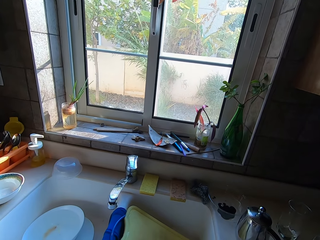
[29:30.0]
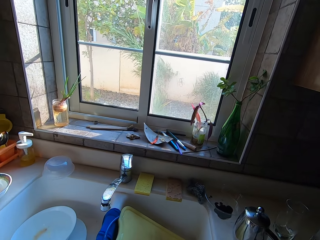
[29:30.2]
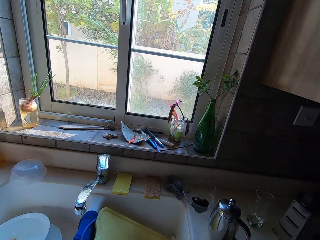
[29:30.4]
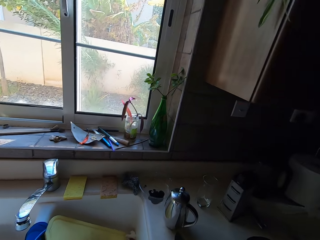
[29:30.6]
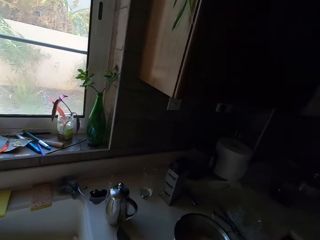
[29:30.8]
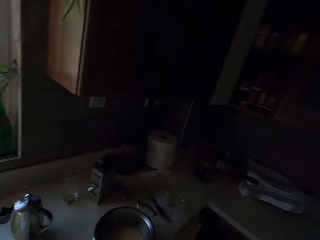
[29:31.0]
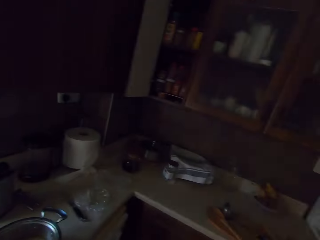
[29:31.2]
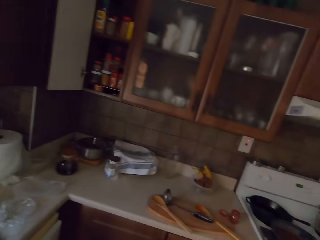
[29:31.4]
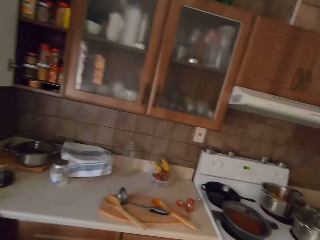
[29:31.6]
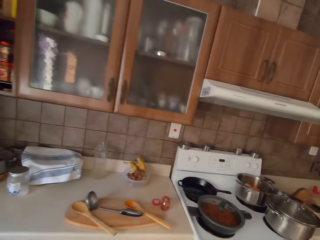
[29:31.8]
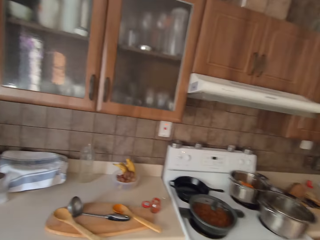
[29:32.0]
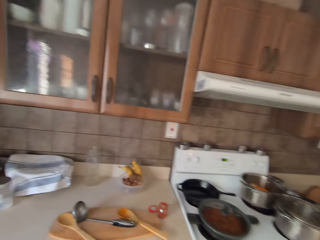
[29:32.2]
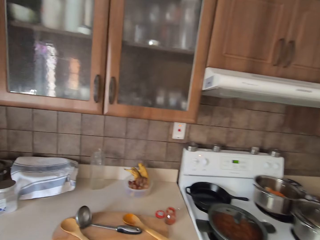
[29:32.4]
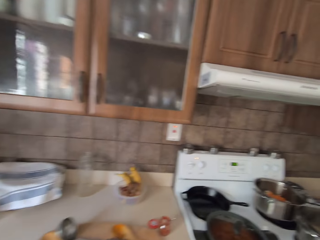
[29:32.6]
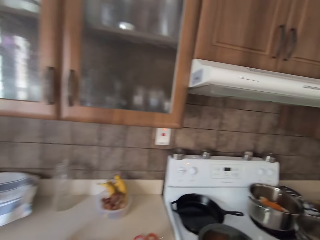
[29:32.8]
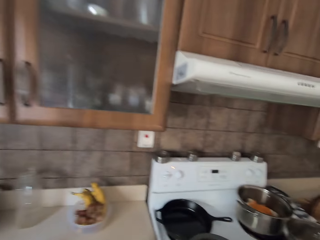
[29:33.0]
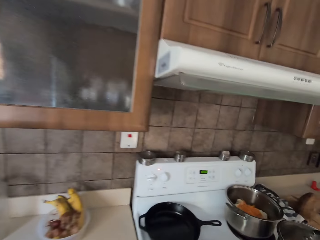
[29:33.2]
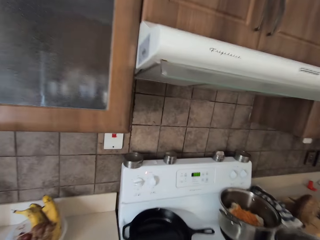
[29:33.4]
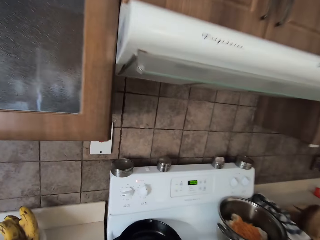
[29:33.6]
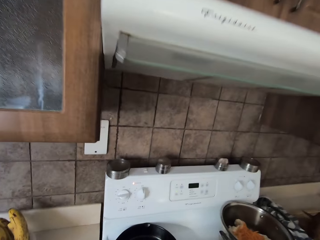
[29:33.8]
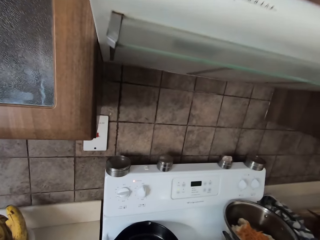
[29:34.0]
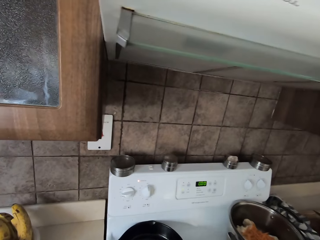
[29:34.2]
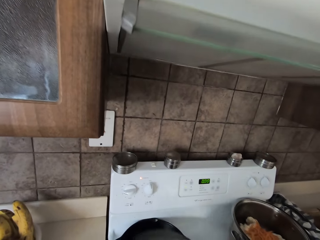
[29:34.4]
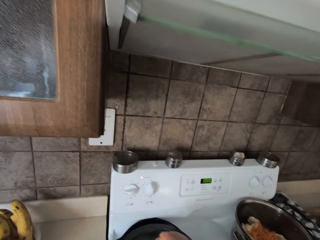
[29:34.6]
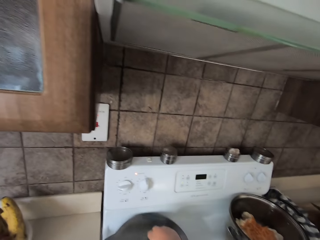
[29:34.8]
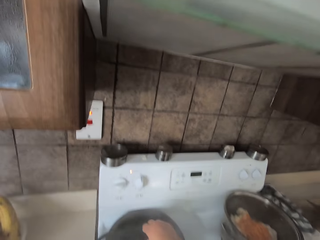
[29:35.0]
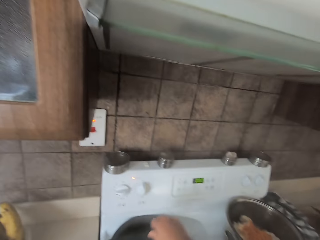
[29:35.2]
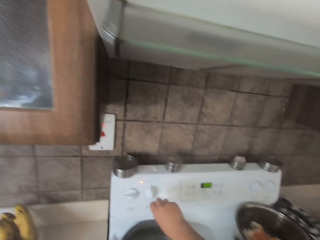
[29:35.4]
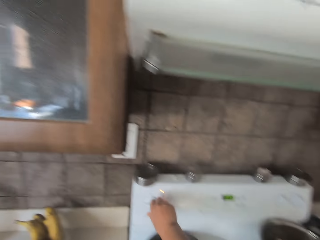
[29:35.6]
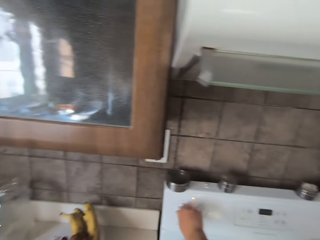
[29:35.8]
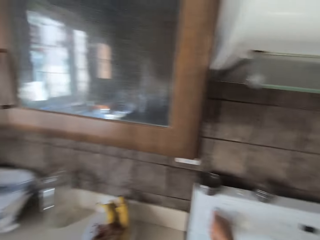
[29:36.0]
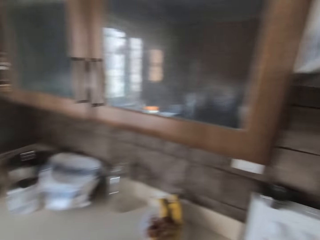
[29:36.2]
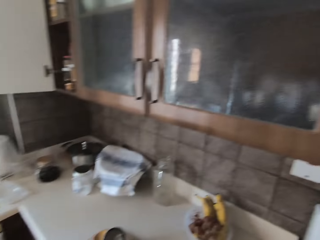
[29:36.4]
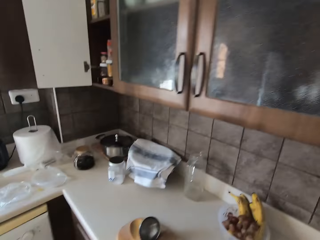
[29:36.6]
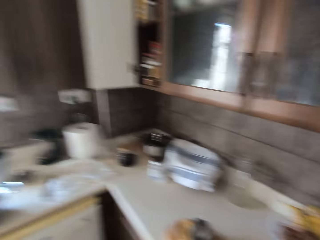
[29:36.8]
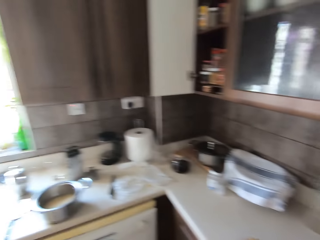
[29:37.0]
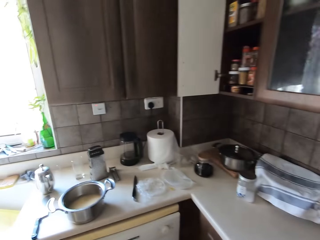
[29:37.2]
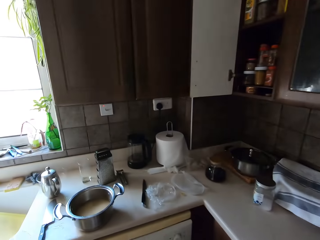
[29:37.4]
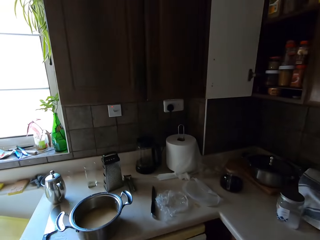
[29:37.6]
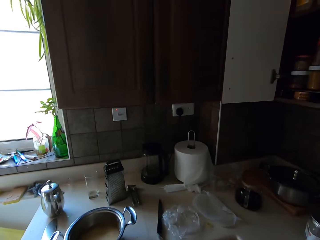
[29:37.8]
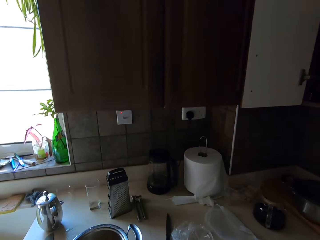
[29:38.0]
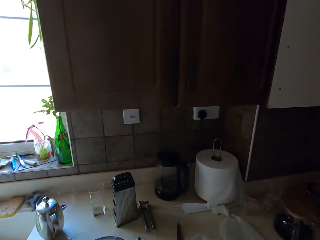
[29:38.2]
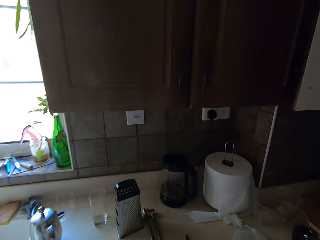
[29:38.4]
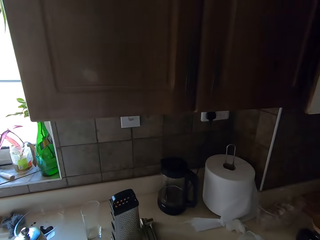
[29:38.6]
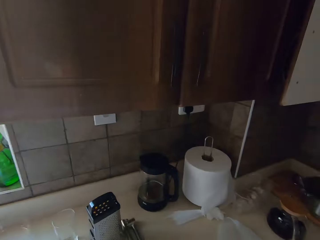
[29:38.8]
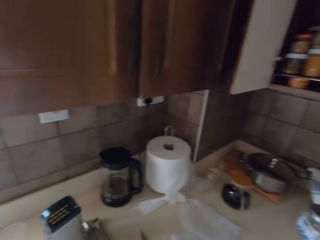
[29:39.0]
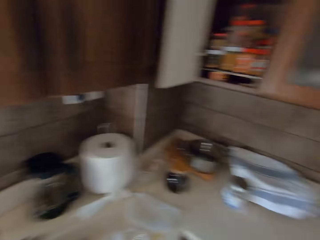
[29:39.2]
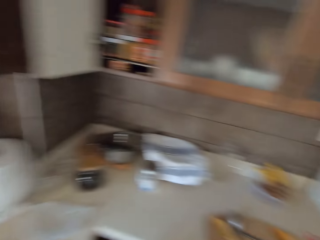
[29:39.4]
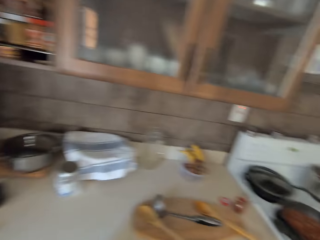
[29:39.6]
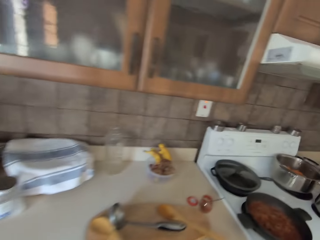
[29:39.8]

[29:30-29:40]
The camera wearer covers the cooking pot with a lid. They turn on the cooker. They walk around the room.

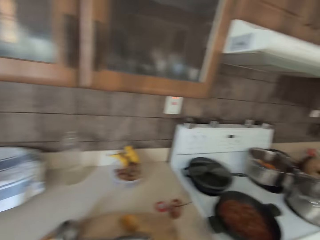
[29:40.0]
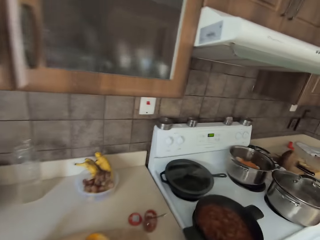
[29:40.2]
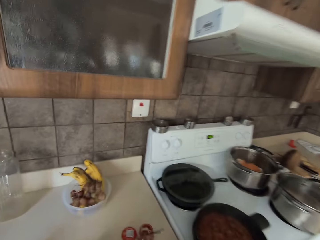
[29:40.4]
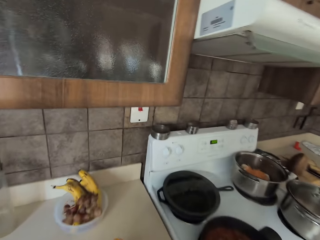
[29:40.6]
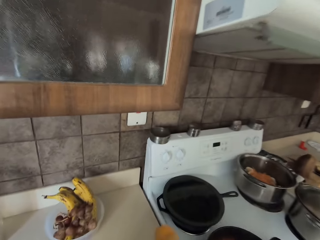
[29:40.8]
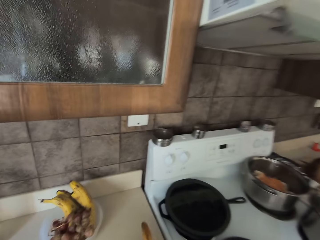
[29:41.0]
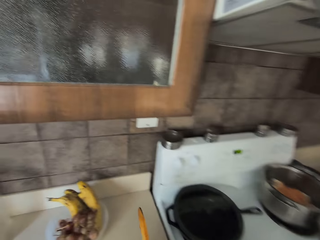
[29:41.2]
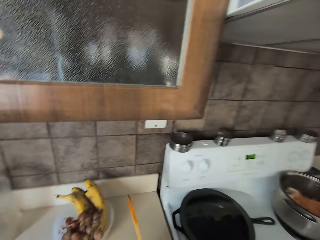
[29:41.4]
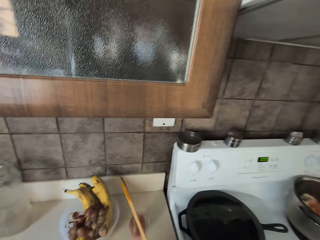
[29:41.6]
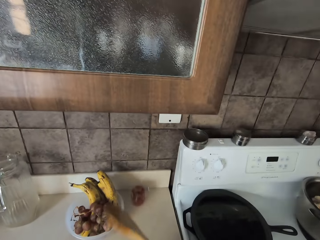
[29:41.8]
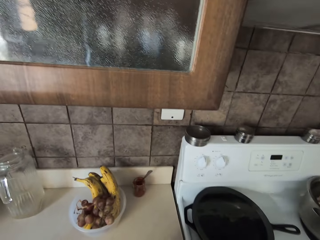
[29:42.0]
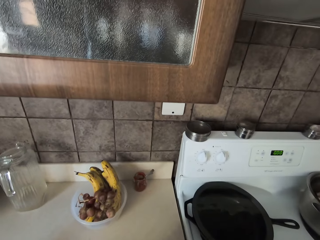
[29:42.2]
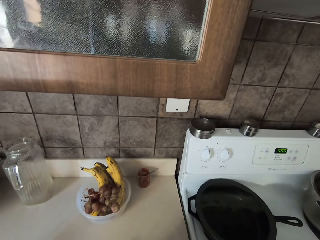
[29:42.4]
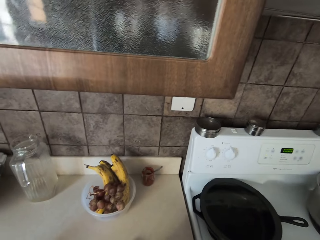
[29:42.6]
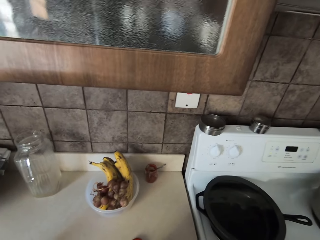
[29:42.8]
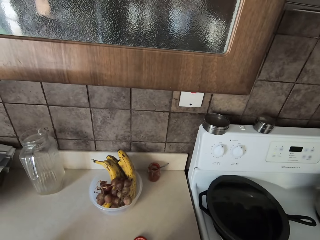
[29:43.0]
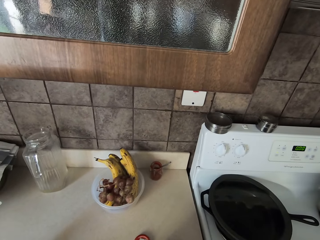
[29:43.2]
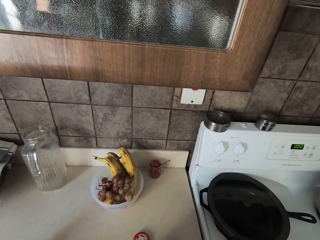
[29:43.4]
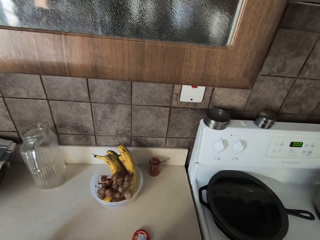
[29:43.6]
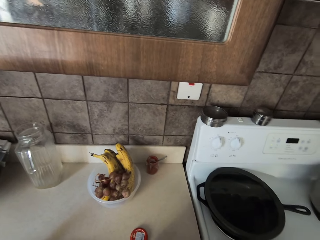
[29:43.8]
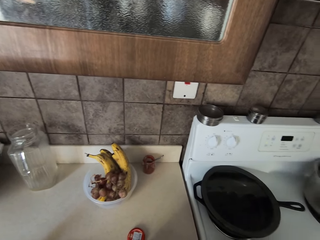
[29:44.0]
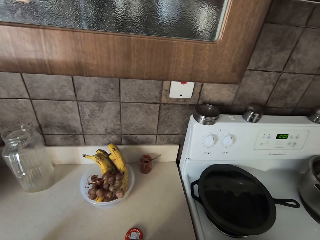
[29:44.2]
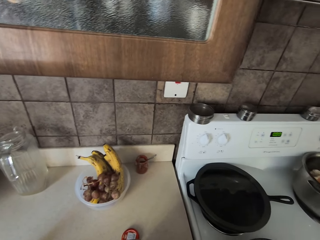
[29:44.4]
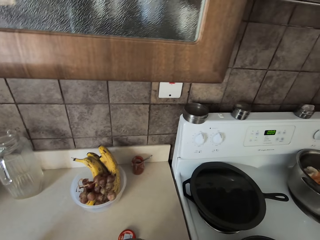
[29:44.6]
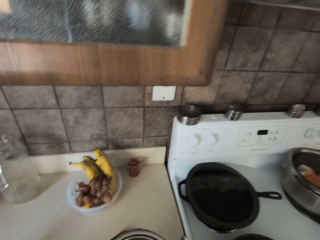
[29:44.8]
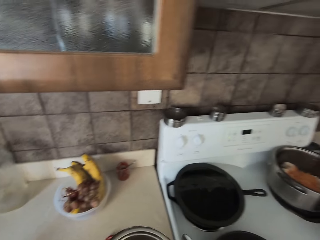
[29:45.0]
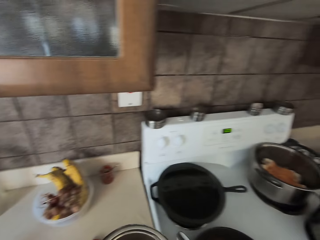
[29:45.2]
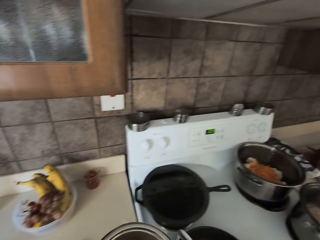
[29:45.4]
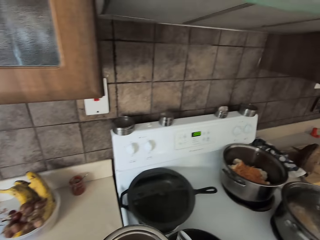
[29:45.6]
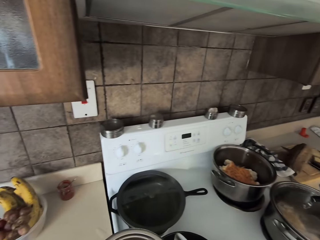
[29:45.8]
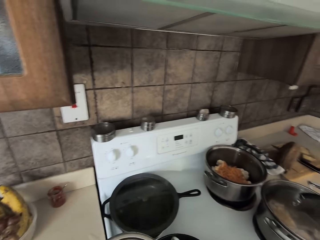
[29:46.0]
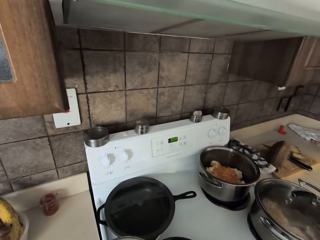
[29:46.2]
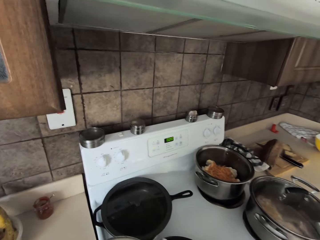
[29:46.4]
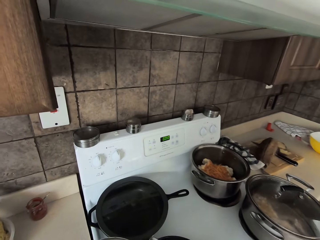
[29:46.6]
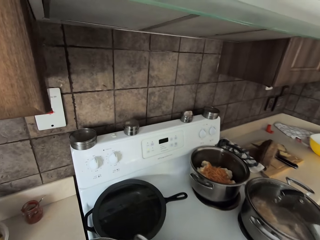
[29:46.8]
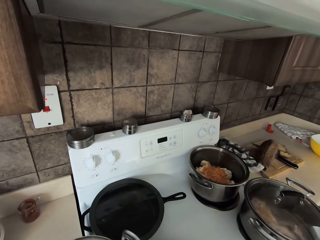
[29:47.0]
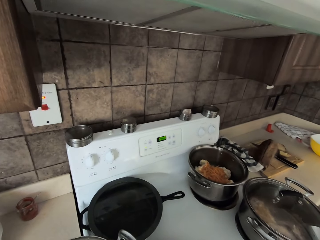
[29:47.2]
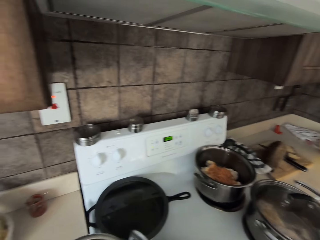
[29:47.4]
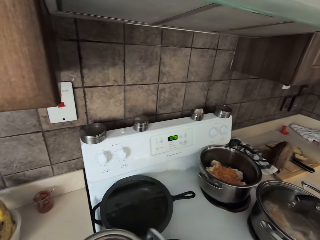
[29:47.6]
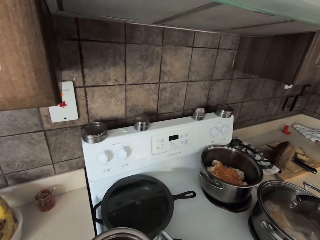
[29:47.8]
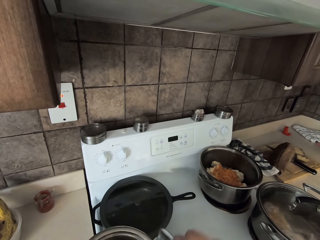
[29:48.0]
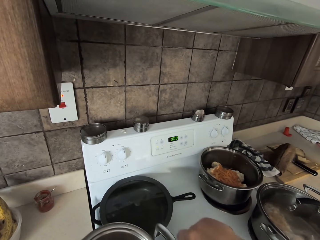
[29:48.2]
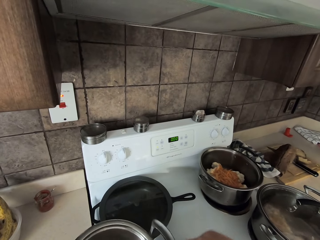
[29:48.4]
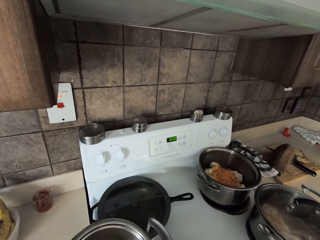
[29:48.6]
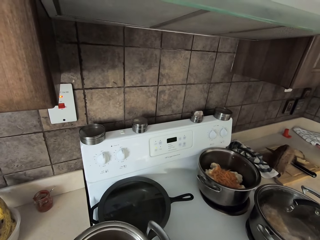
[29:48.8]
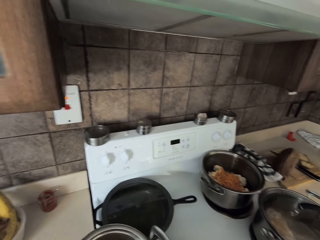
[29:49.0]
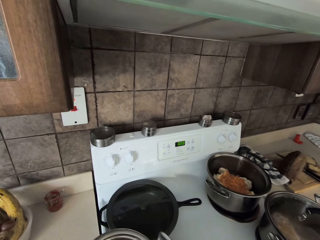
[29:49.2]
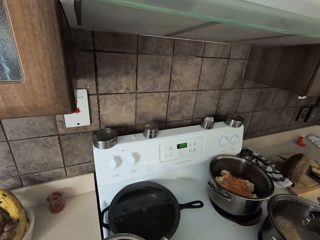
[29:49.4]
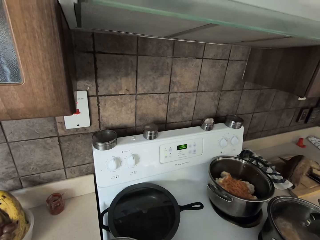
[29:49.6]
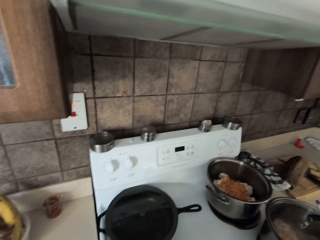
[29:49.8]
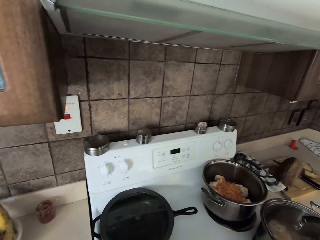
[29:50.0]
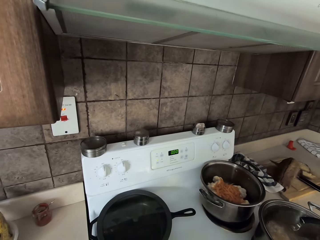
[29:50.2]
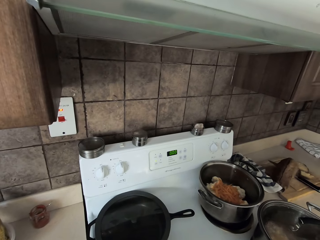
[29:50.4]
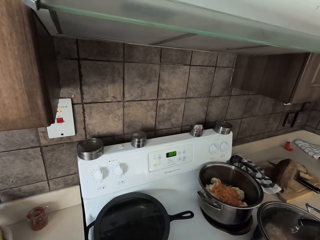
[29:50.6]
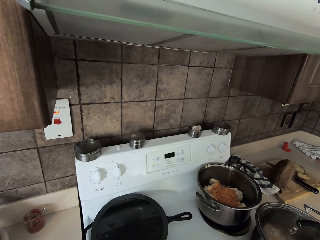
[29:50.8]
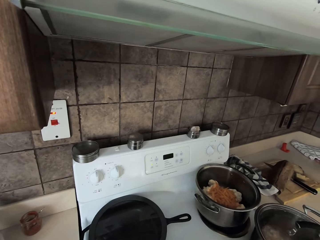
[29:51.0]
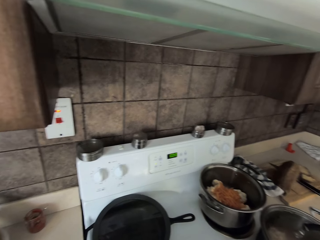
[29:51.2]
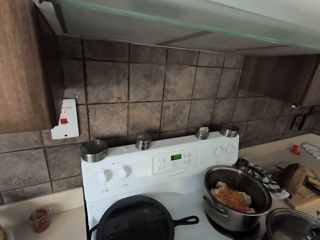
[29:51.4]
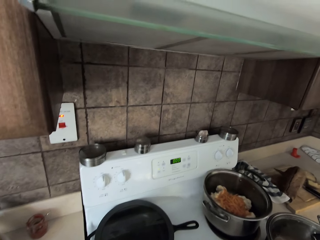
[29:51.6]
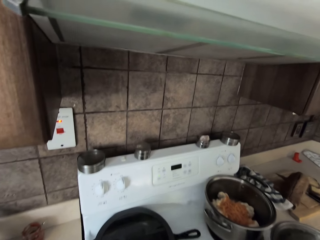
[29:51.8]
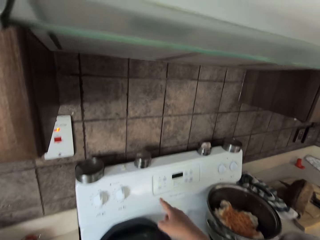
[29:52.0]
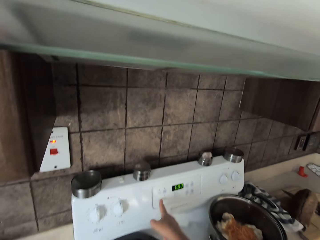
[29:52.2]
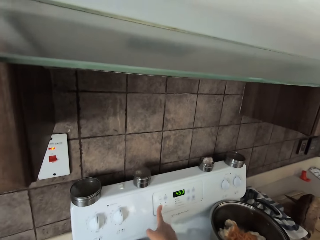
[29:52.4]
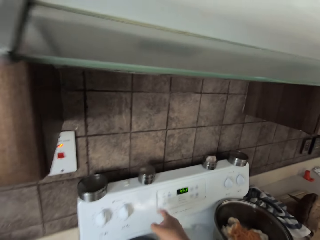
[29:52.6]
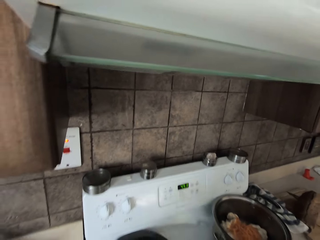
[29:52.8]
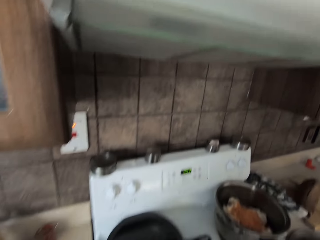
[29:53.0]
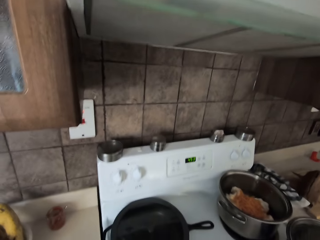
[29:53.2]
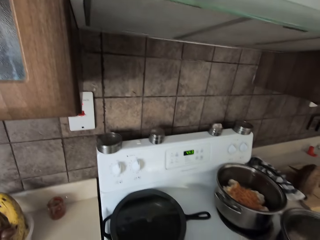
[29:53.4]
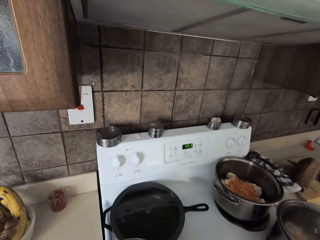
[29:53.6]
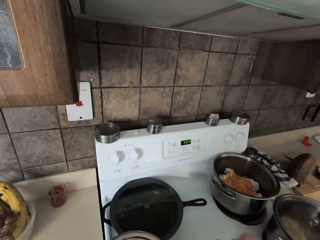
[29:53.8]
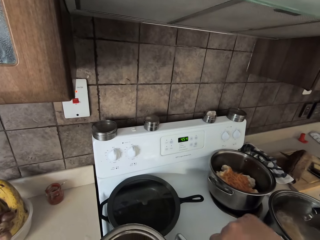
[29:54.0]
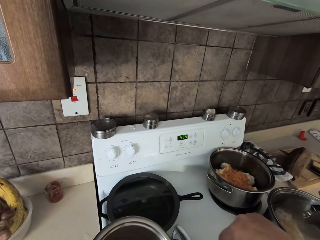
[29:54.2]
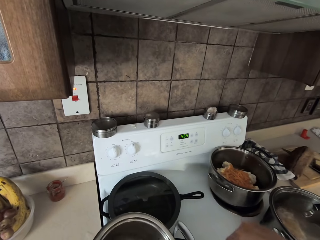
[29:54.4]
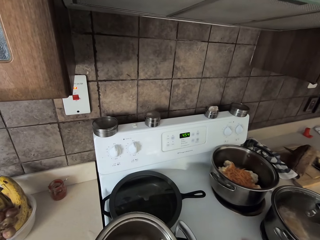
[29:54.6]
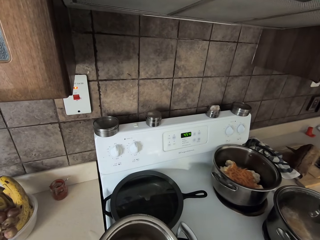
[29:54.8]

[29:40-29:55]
The camera wearer throws the can on the table. They pick up the wooden spoon. They pick up the dish. They put the rice to the cooking pot with the wooden spoon. They operate the cooker. They press the microwave.
